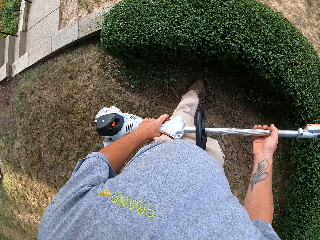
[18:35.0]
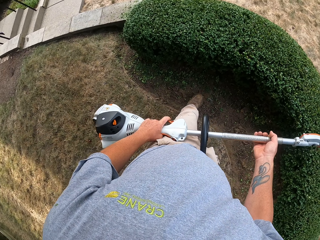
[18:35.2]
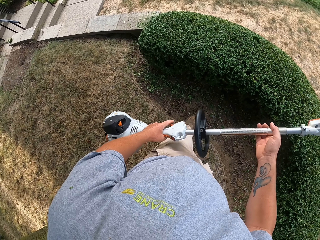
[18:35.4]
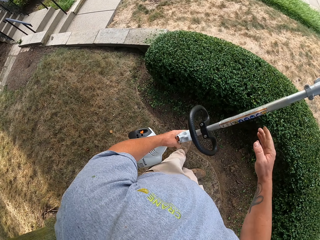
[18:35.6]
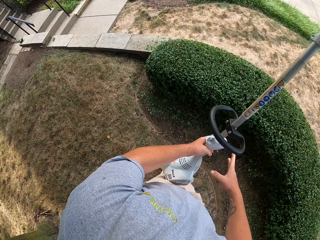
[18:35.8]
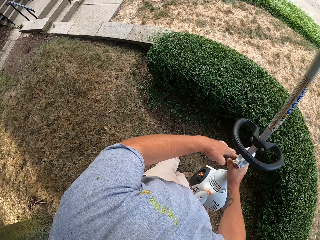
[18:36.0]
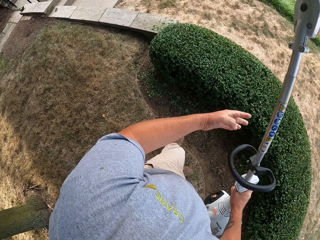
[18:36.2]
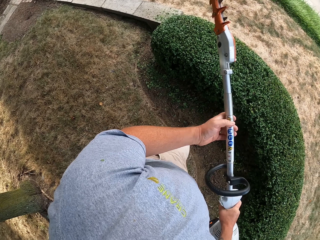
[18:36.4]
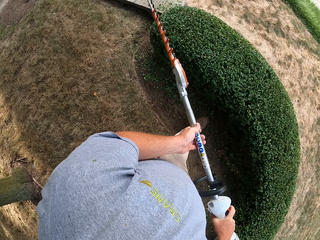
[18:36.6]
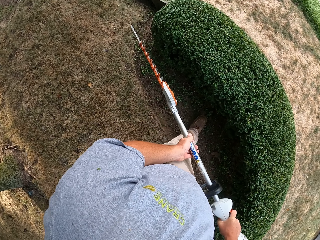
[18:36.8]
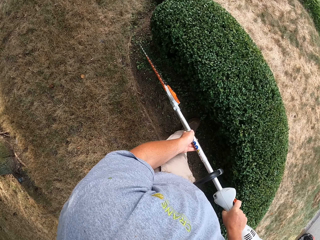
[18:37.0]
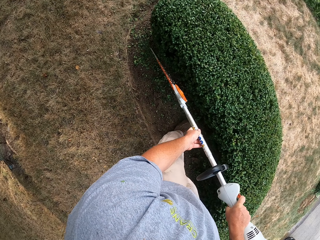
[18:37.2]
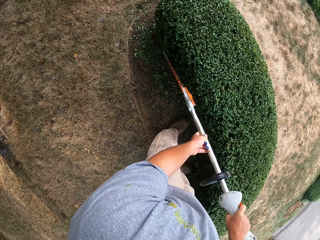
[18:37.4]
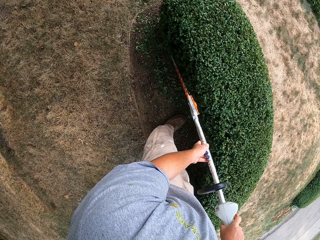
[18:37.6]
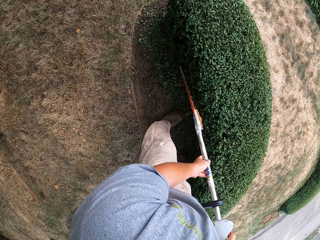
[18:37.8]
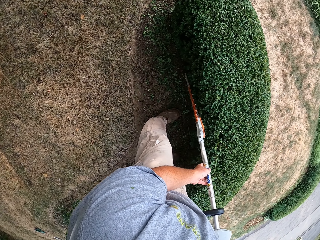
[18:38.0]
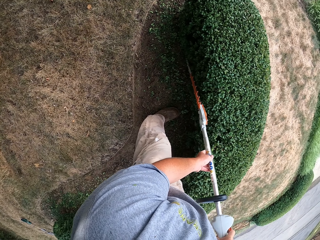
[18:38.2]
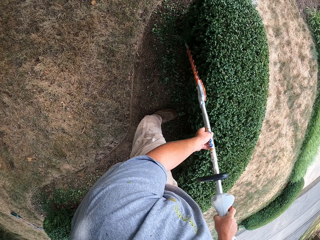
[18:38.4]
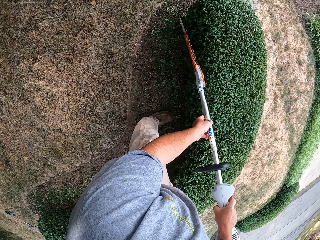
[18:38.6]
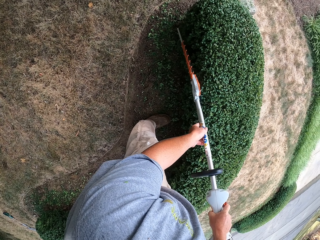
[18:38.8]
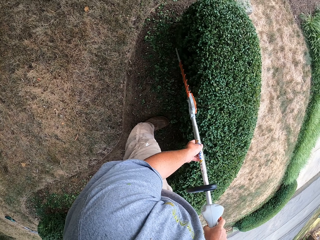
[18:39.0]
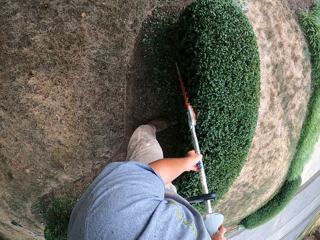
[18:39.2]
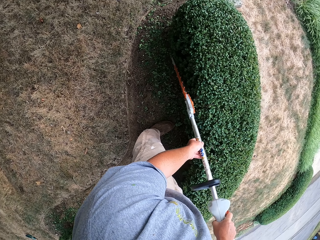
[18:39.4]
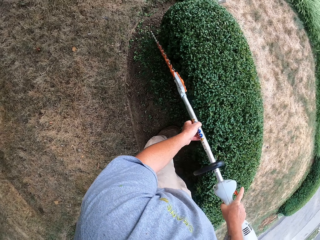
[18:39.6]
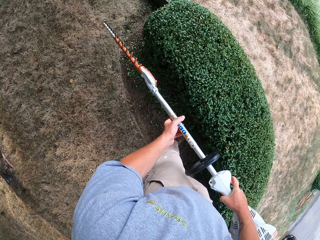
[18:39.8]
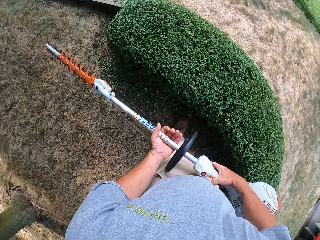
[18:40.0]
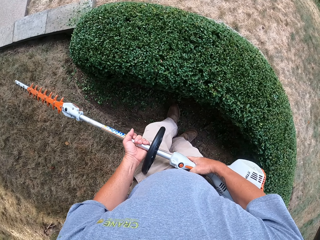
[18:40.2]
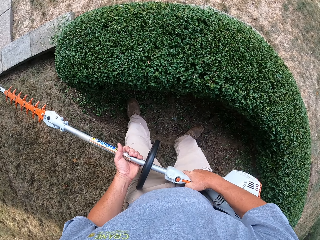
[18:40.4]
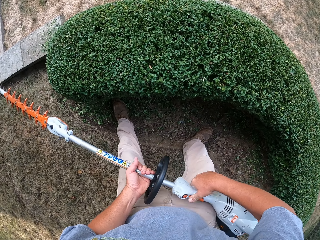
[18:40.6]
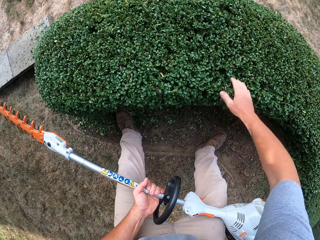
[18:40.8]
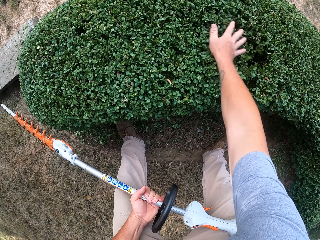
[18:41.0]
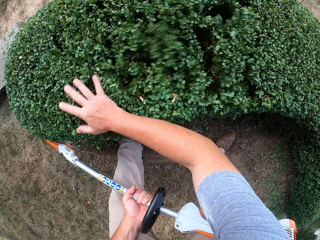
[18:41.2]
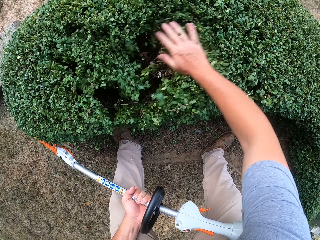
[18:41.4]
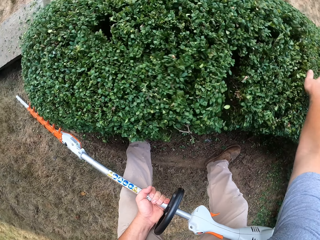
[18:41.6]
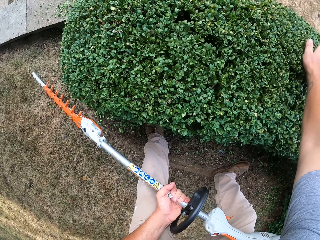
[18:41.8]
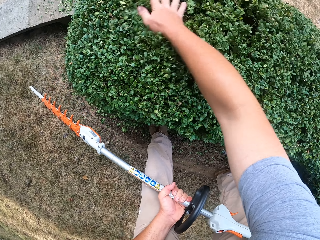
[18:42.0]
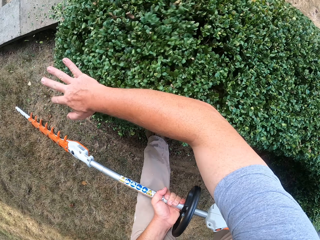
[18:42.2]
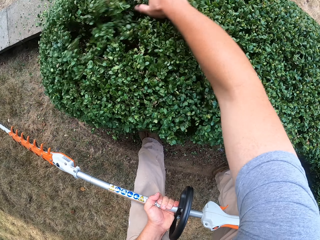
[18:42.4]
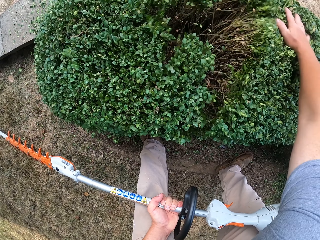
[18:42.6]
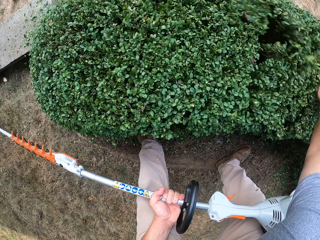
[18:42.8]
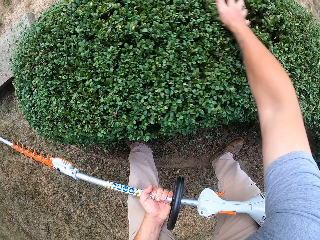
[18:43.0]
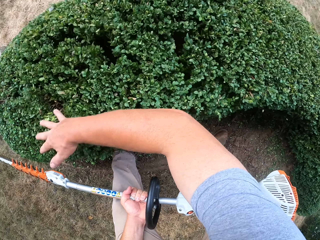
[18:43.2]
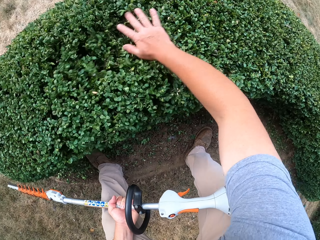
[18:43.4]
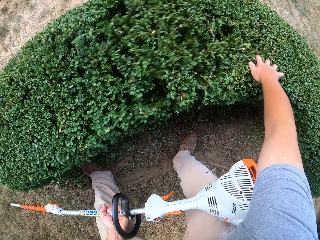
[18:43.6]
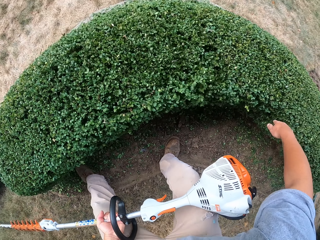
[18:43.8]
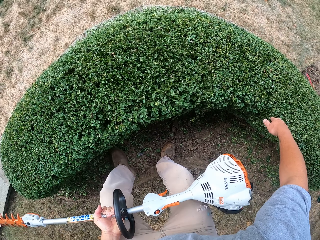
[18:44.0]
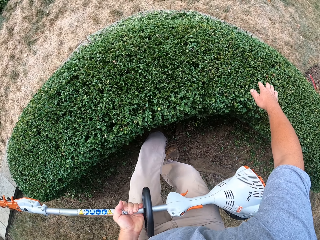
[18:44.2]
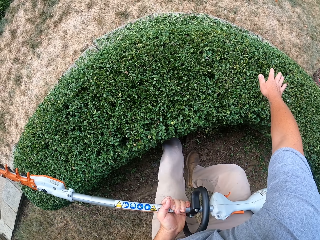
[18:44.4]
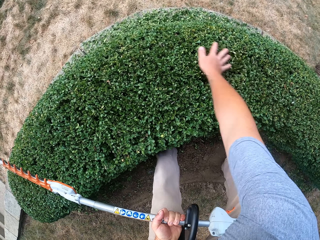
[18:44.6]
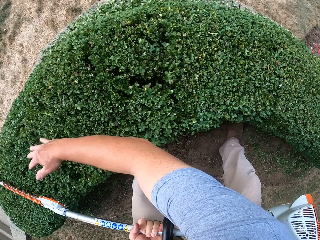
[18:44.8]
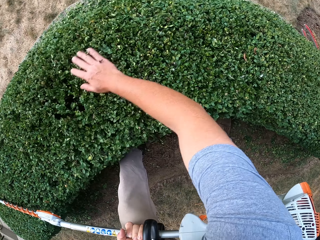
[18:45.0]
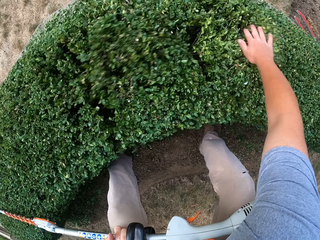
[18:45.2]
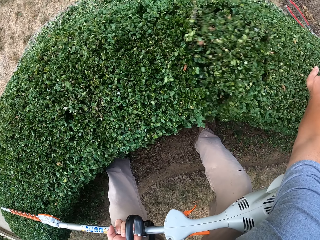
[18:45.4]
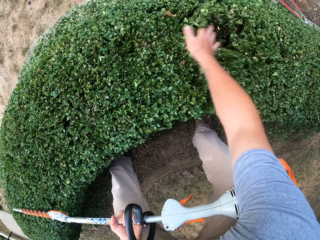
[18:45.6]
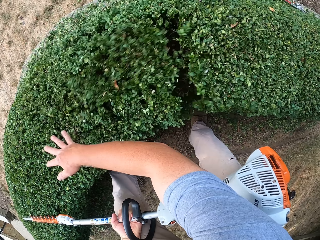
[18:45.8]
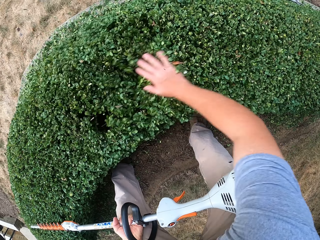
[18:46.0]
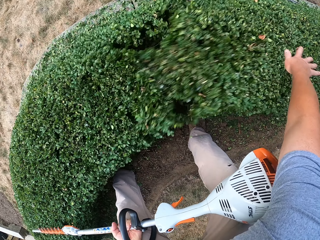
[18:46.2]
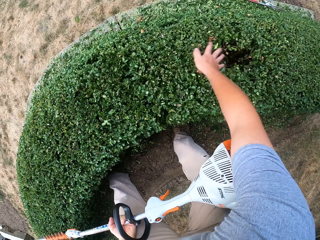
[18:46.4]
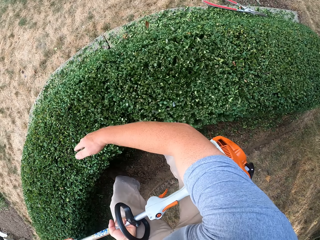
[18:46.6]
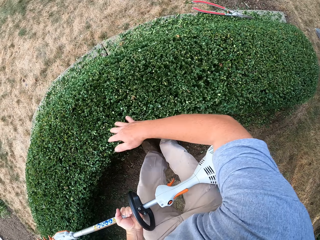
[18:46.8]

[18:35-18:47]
The camera wearer spreads the bush with his hand. He hits the fence.

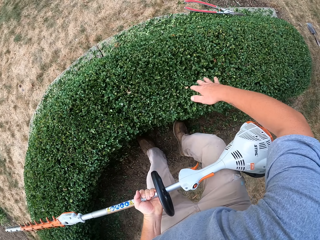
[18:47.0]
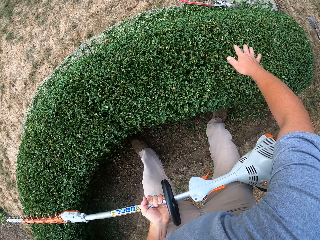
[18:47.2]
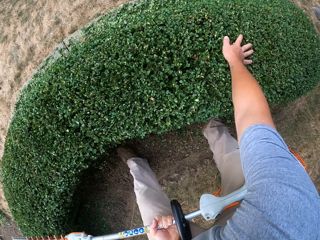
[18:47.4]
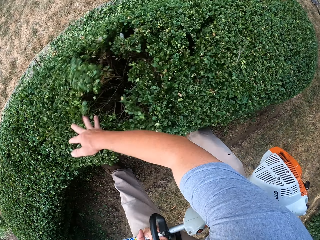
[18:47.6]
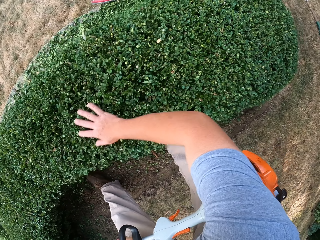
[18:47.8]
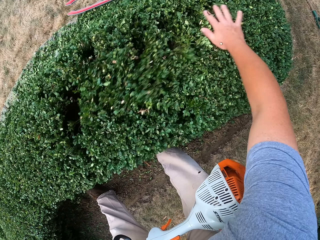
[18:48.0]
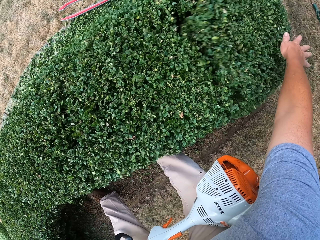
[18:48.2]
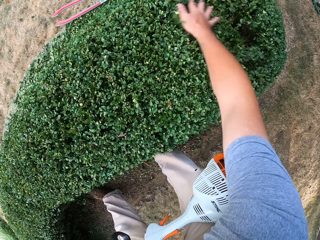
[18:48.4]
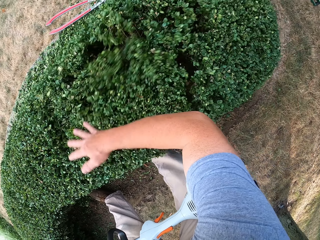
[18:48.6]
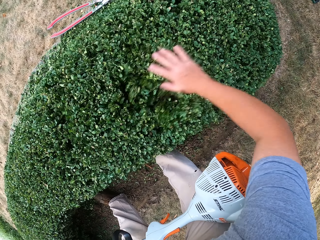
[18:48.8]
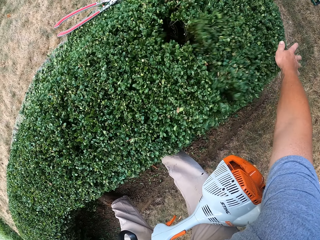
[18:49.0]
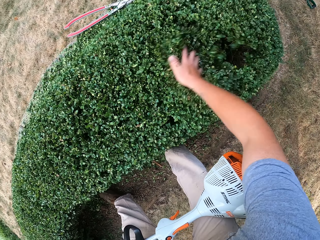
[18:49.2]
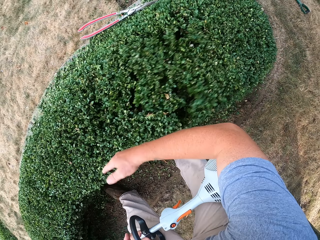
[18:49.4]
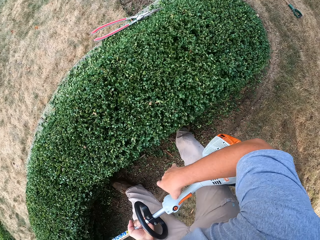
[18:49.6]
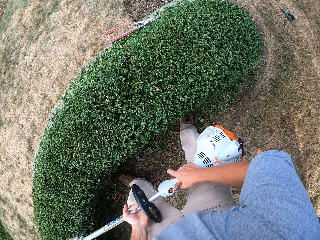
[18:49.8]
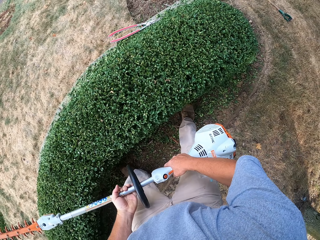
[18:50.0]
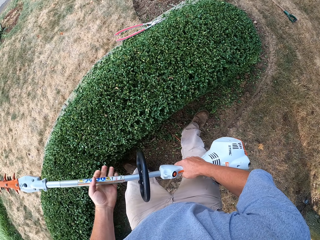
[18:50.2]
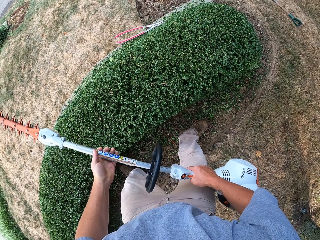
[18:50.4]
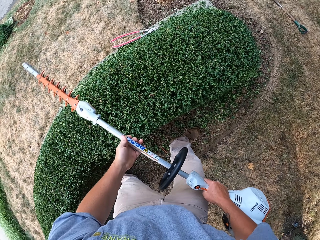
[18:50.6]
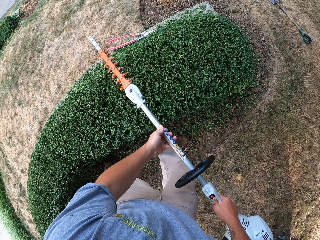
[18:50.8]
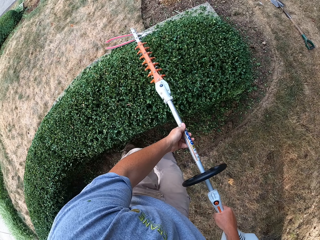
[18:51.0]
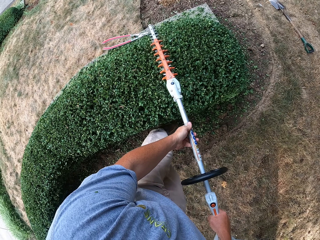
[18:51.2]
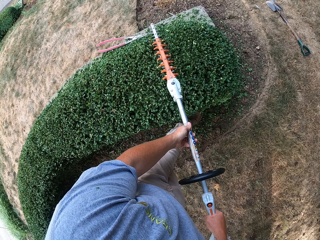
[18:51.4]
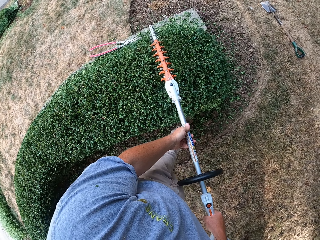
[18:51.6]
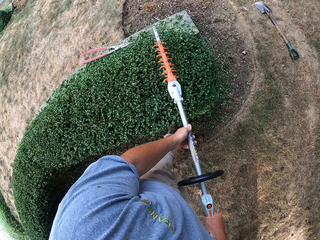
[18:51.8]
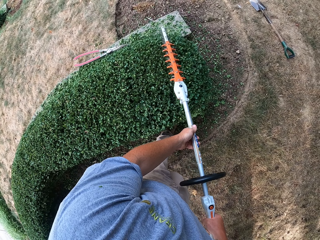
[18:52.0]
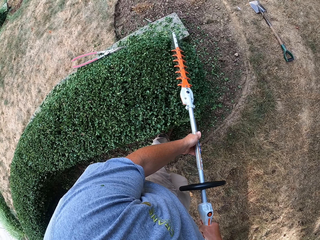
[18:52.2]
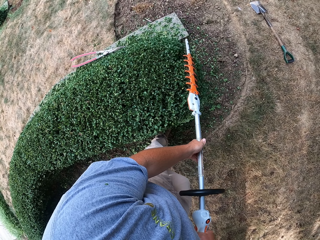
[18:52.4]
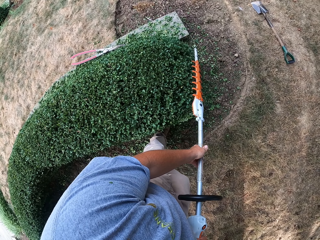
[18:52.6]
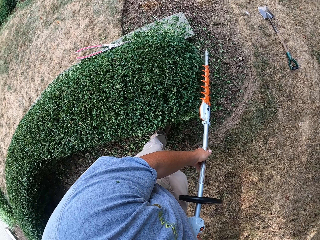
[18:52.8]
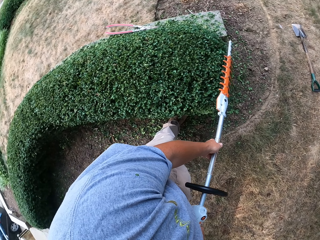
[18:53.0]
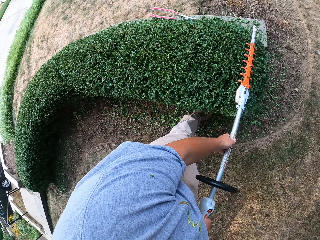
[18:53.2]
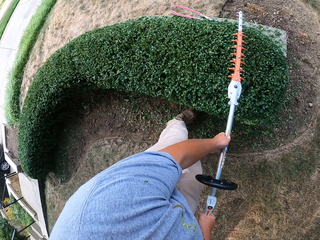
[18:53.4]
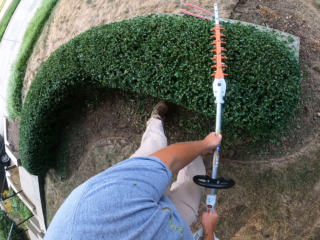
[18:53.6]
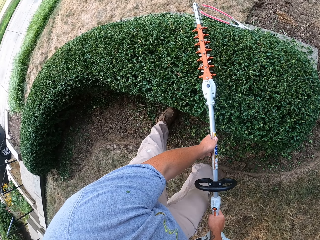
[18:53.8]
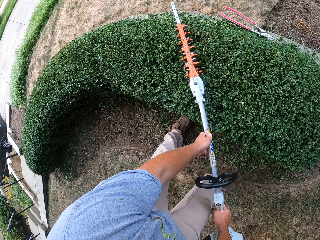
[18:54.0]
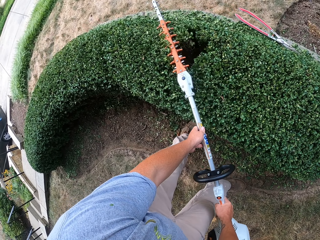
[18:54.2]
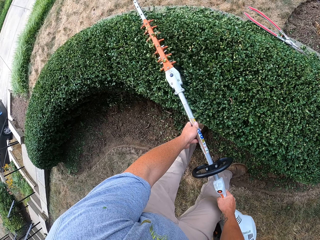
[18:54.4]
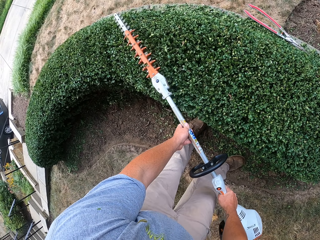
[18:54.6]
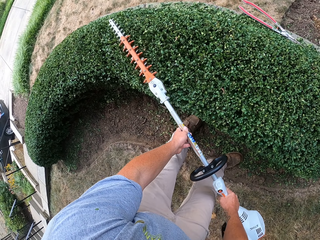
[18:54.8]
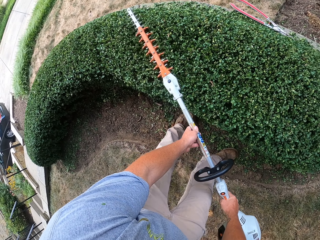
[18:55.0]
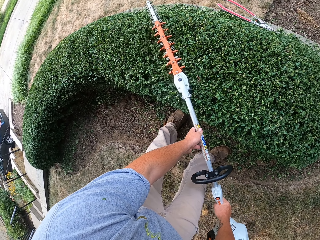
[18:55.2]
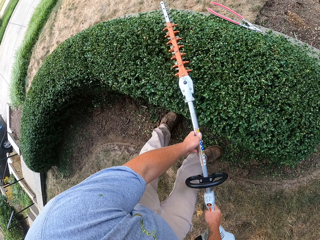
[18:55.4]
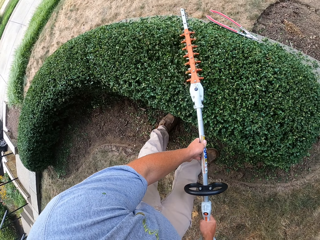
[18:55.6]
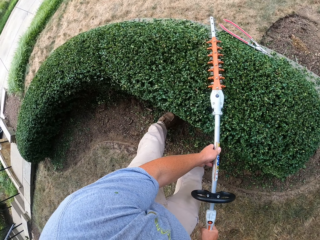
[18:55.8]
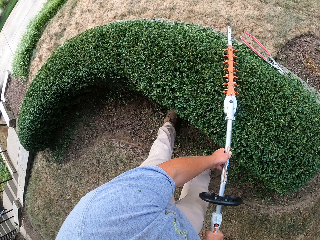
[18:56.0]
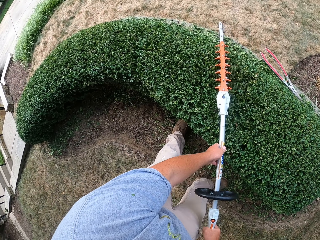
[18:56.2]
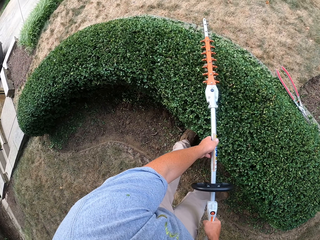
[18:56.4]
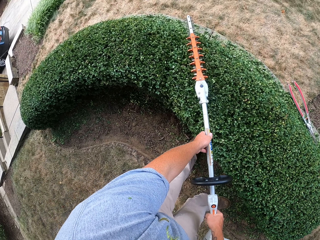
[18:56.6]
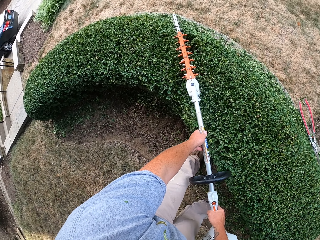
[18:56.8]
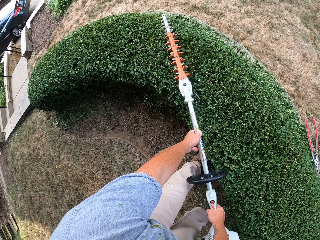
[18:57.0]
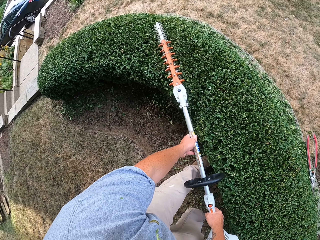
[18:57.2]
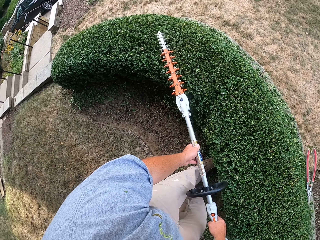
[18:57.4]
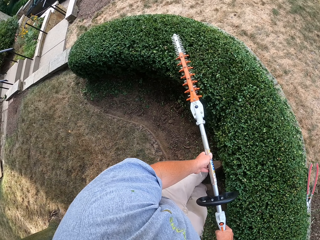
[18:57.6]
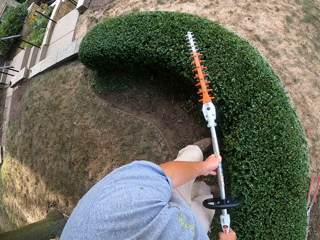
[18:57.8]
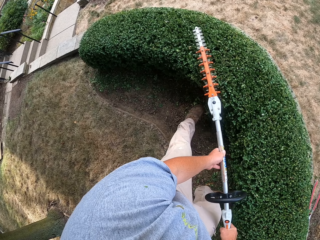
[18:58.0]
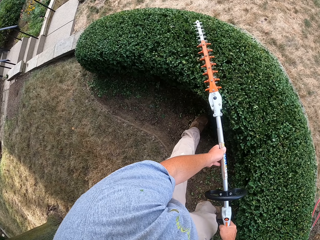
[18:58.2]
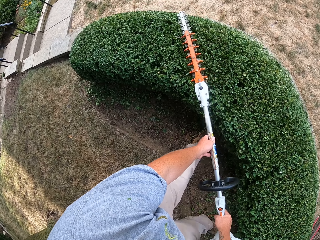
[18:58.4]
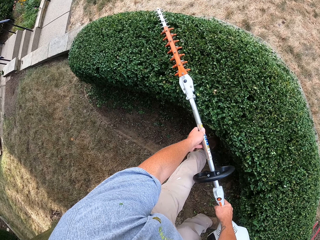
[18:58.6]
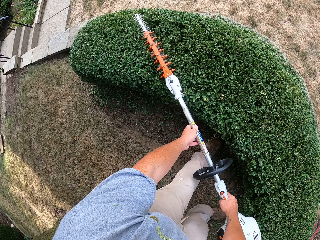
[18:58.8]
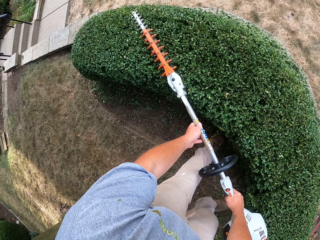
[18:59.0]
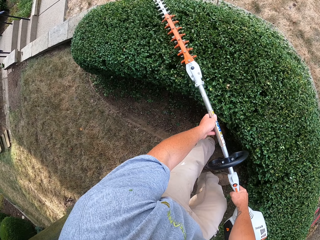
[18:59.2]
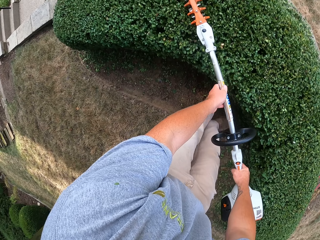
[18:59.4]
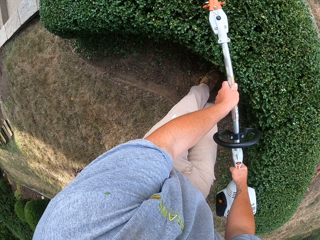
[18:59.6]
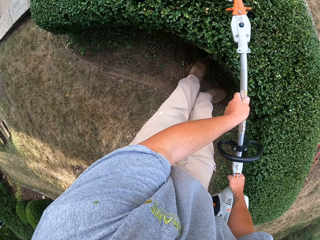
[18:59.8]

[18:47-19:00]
The camera wearer looks around. They trim the fence with a grass trimmer.
